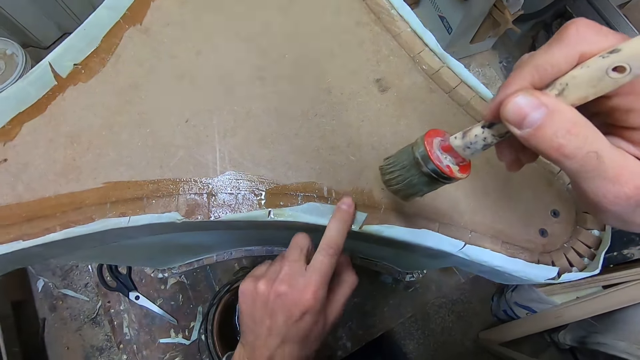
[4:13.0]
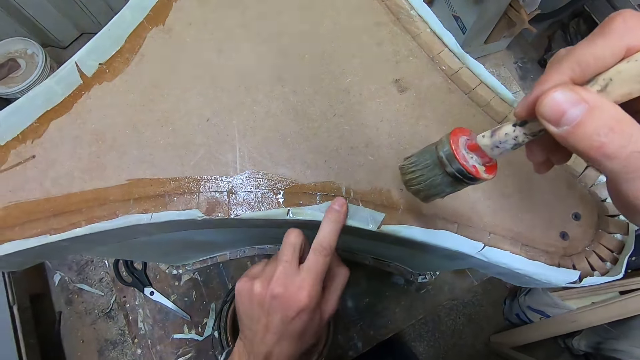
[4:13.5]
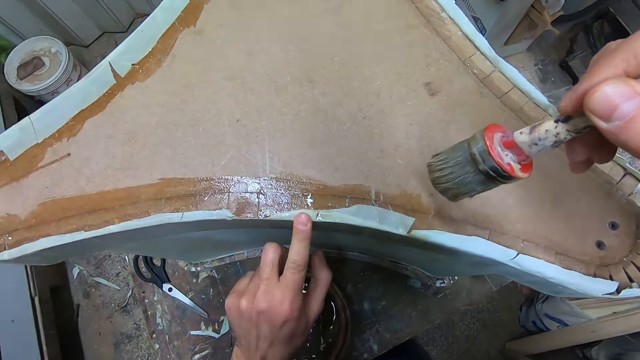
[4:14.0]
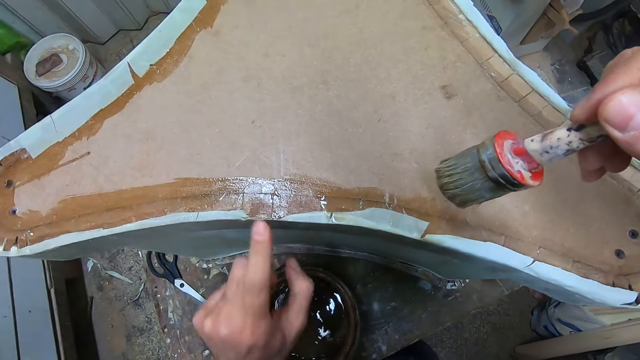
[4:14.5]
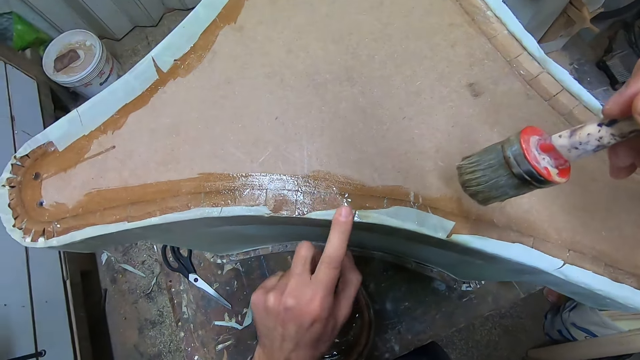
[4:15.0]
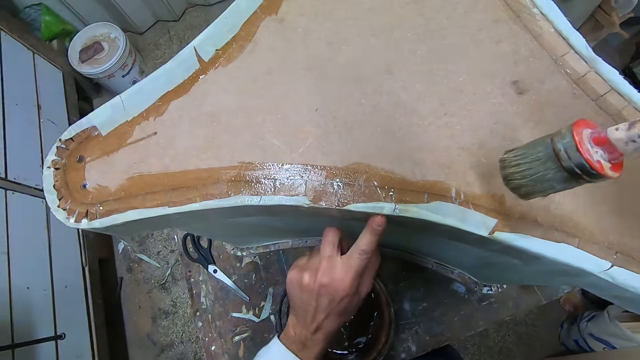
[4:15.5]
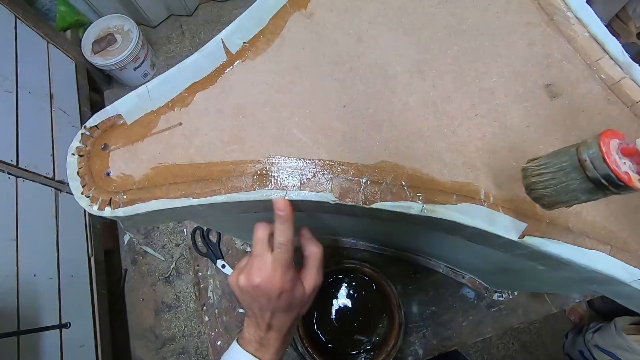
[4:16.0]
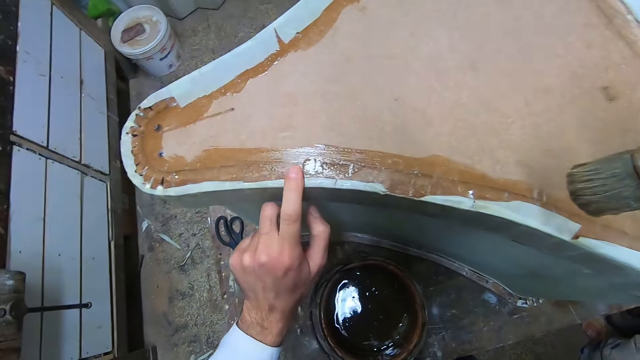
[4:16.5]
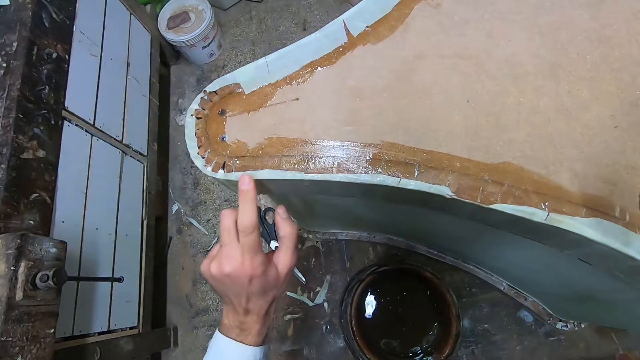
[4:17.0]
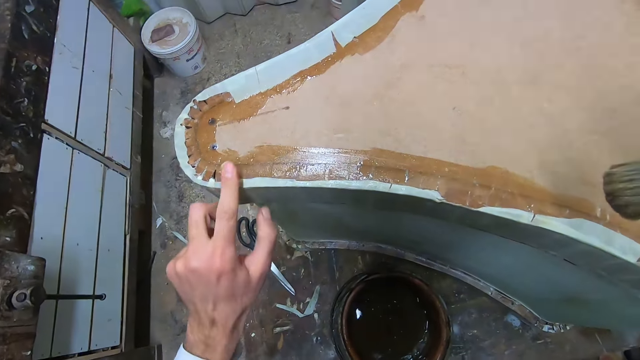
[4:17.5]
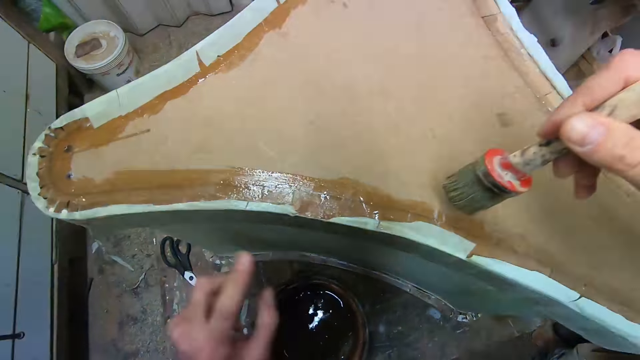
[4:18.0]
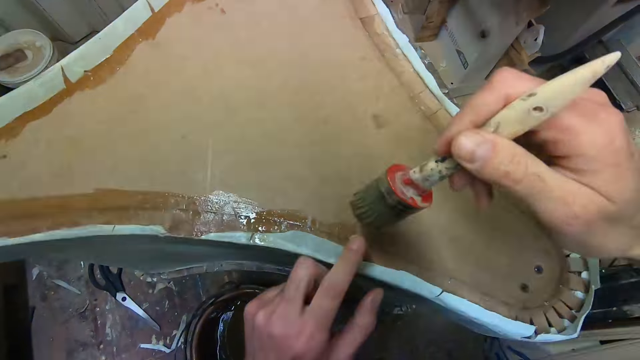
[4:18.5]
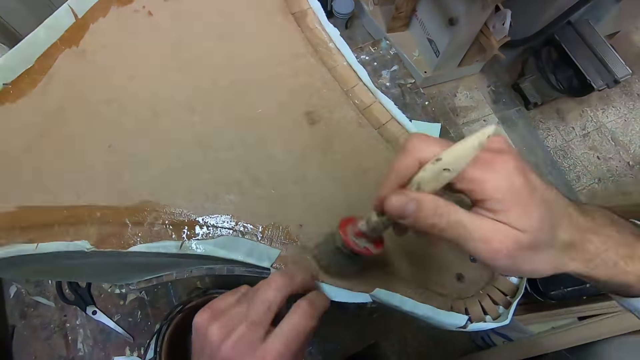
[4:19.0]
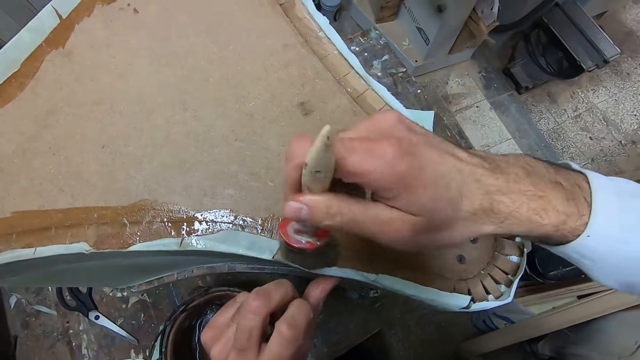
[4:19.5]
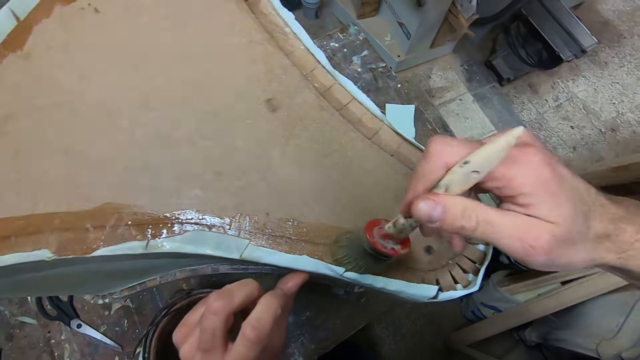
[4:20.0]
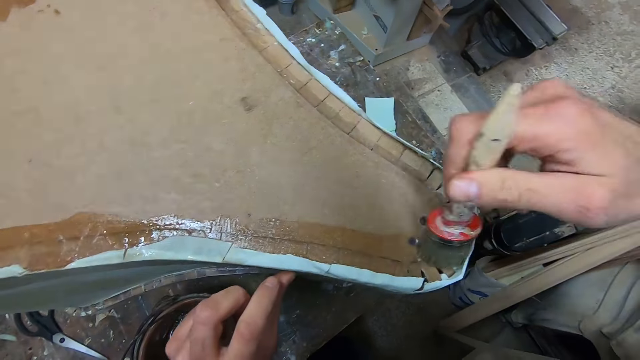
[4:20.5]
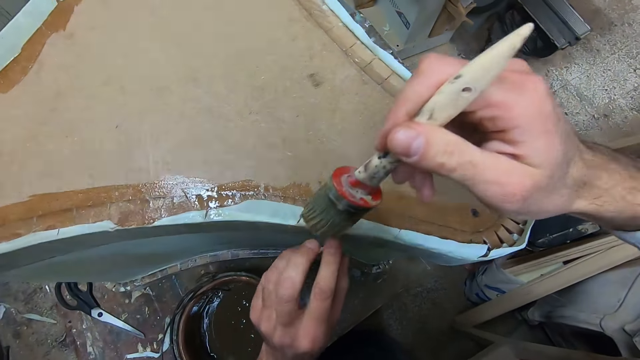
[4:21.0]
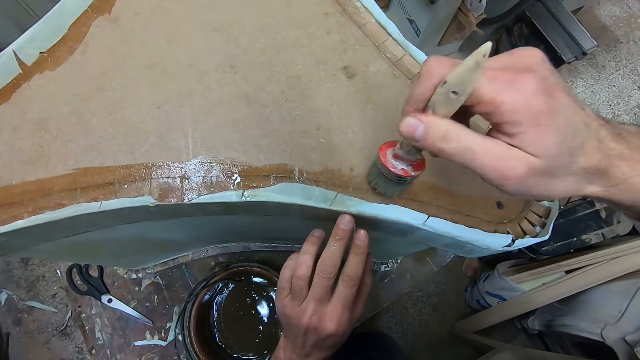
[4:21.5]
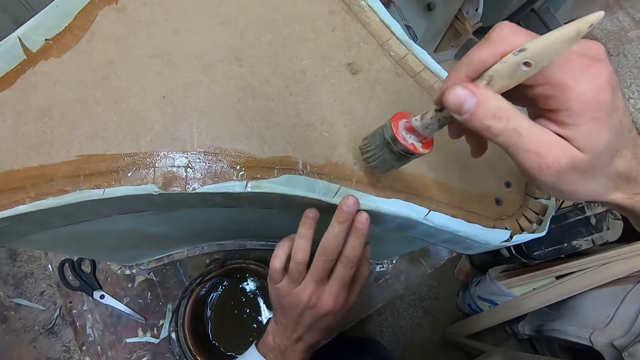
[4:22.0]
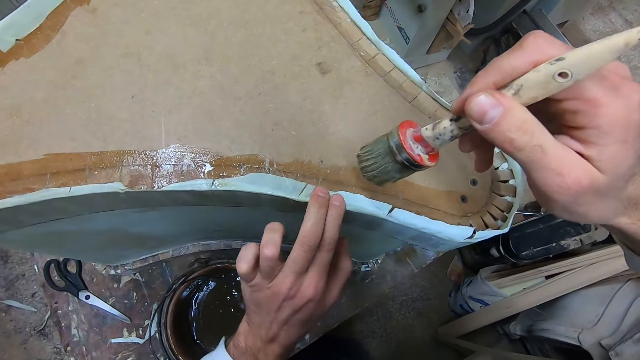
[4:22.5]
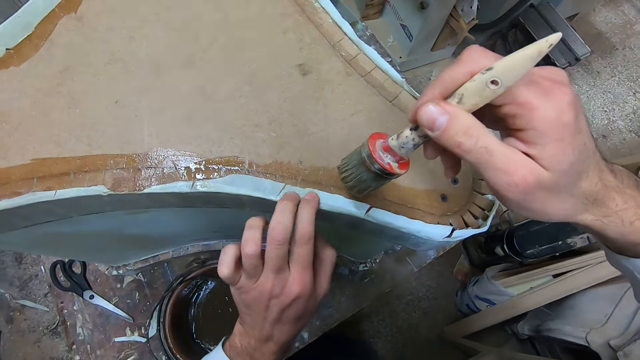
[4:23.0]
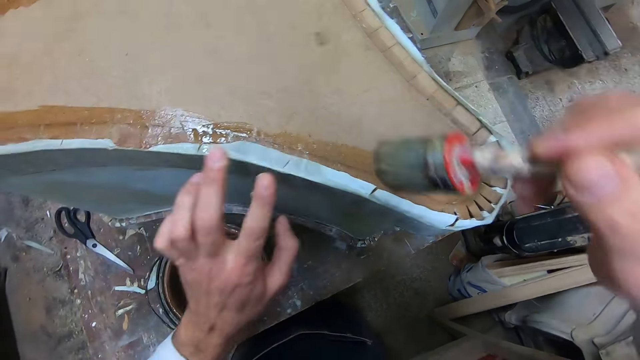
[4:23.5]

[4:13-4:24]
The camera wearer presses the cloth with a finger. They apply glue to a part of the woodwork with a brush. They glue a part of the paper to the woodwork. They press the cloth with a finger.

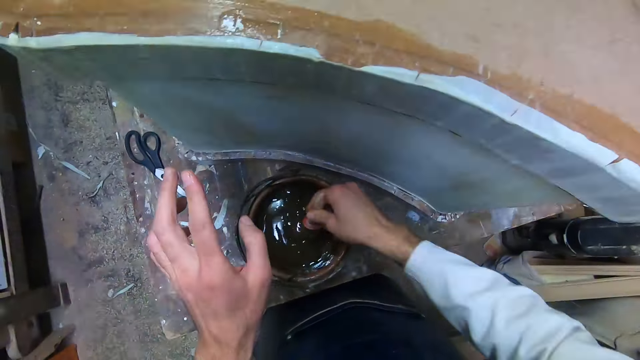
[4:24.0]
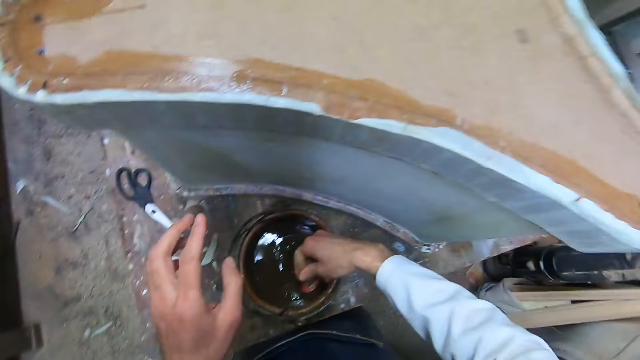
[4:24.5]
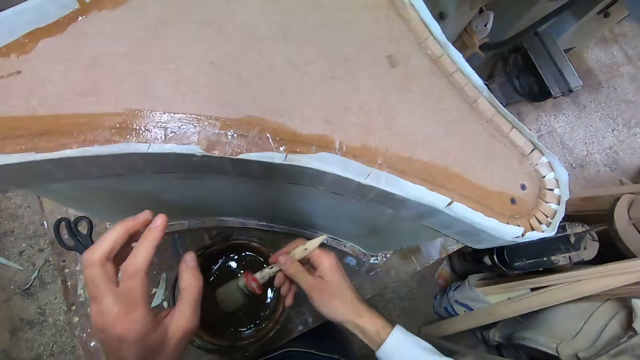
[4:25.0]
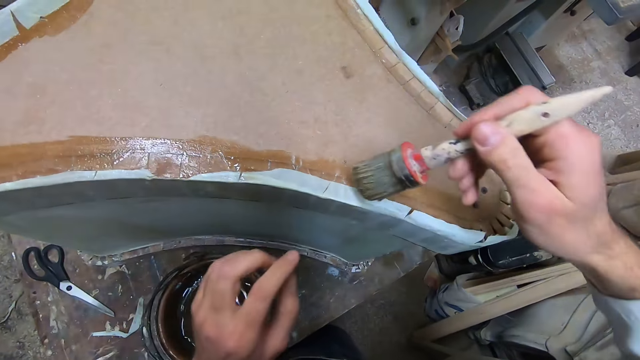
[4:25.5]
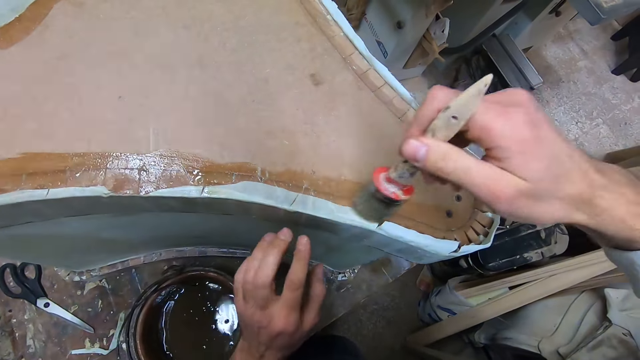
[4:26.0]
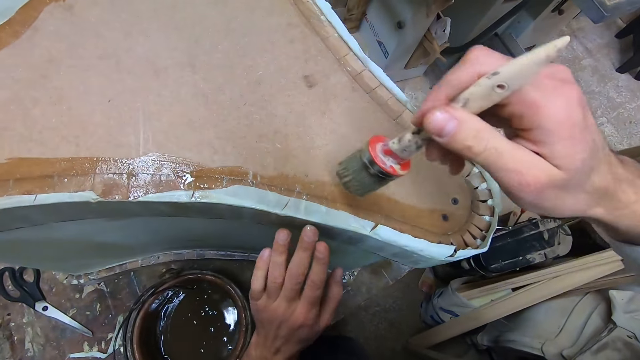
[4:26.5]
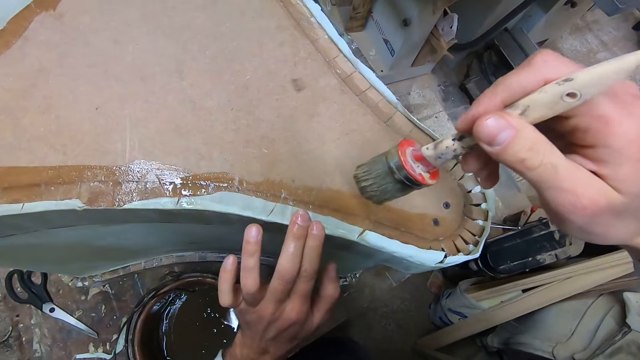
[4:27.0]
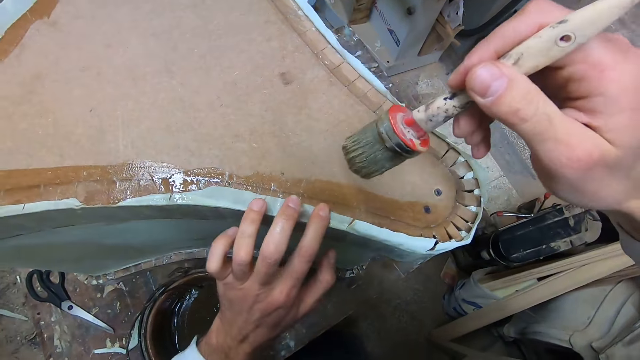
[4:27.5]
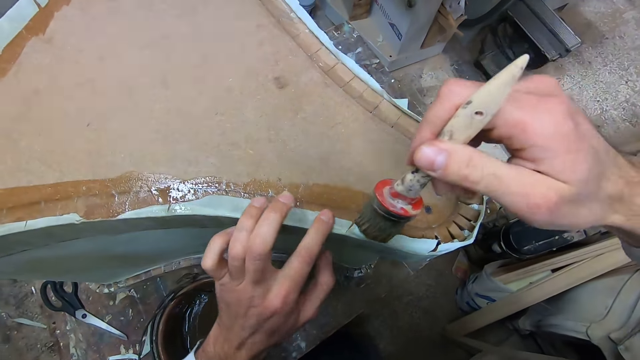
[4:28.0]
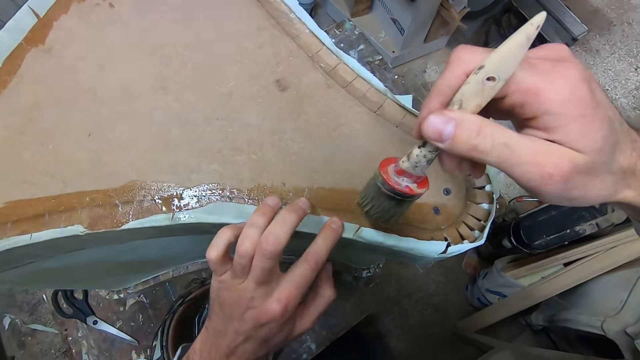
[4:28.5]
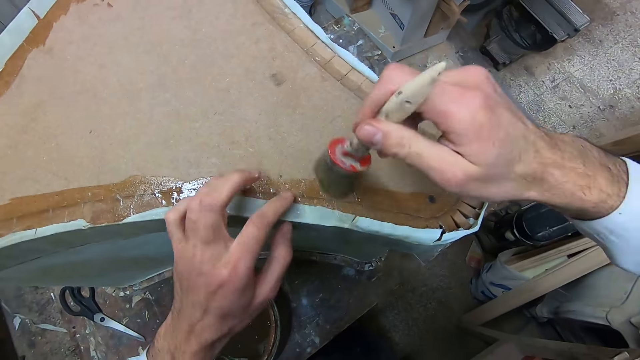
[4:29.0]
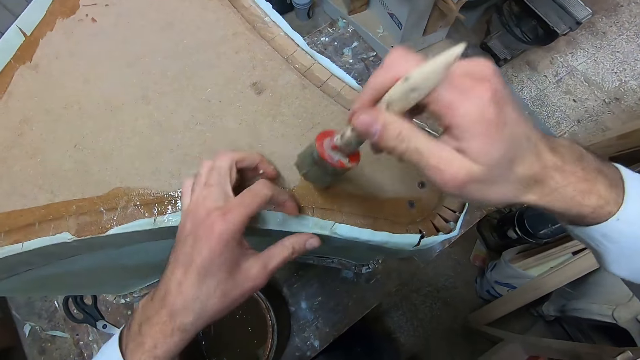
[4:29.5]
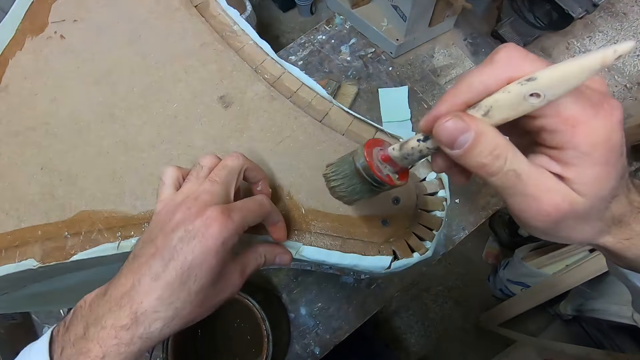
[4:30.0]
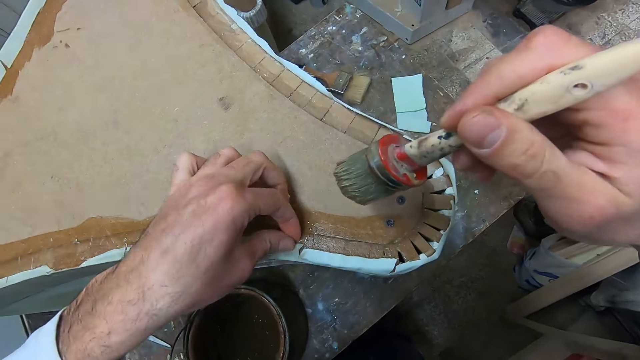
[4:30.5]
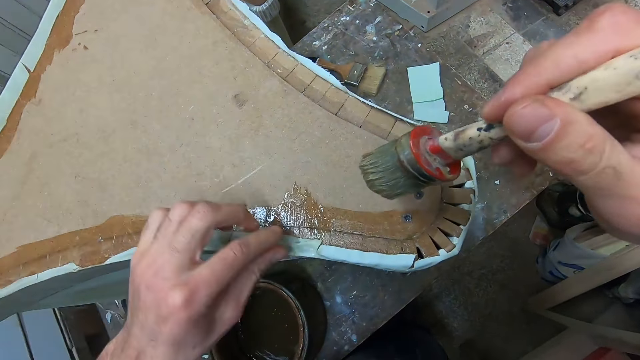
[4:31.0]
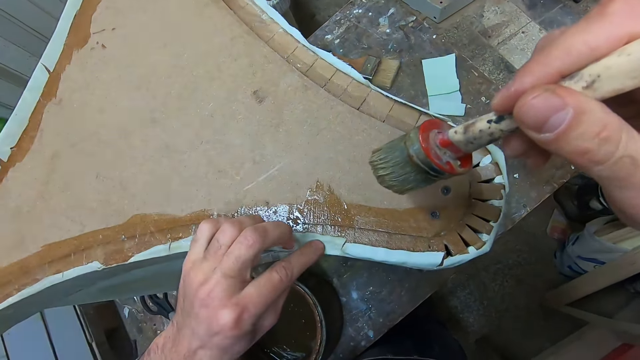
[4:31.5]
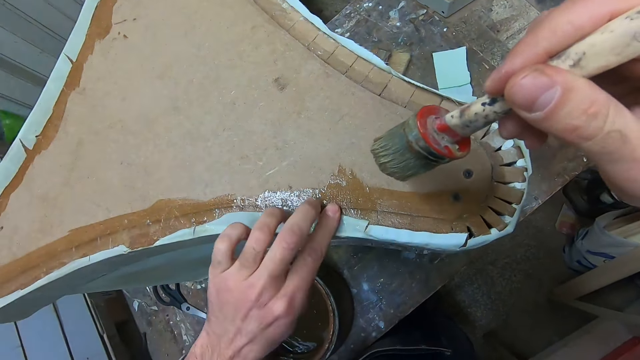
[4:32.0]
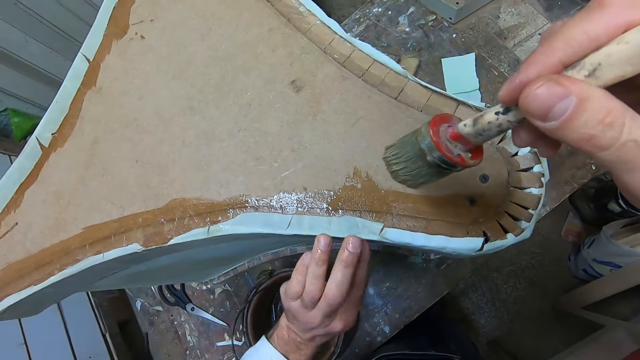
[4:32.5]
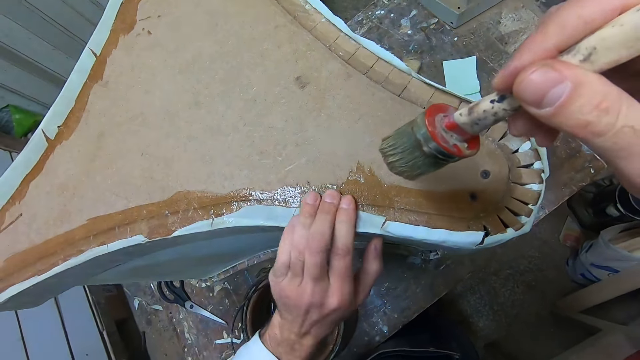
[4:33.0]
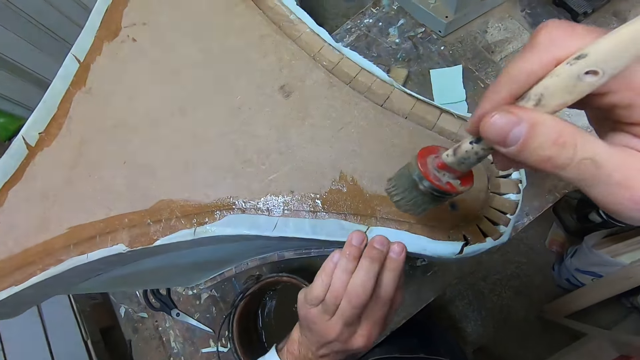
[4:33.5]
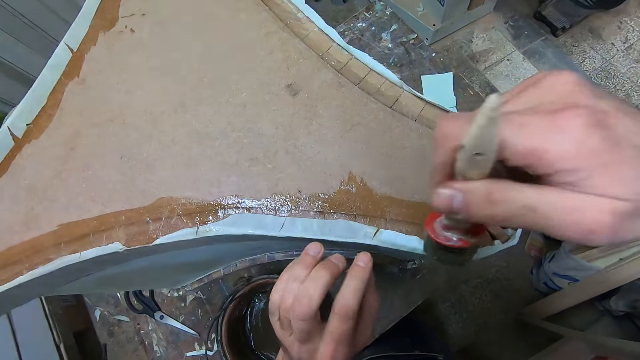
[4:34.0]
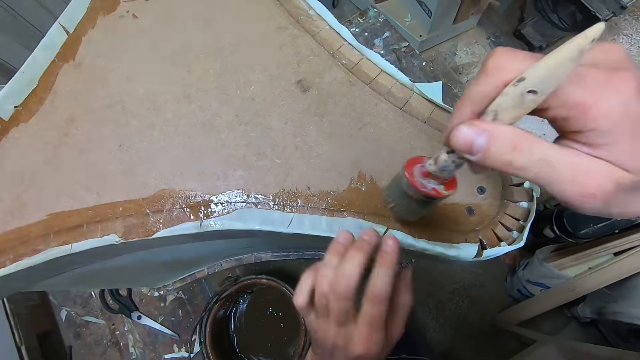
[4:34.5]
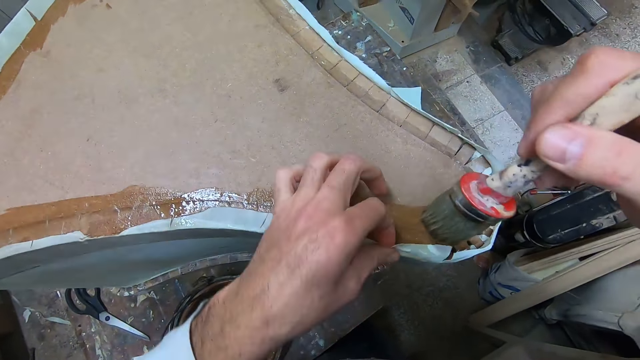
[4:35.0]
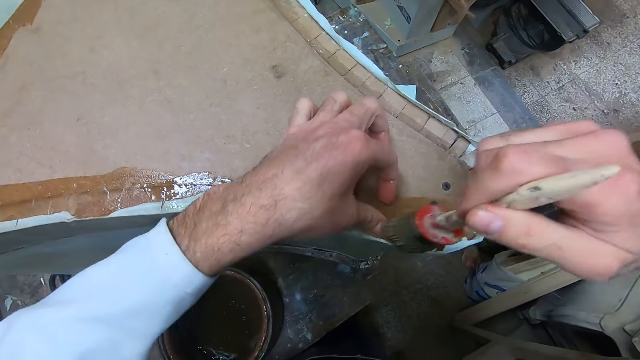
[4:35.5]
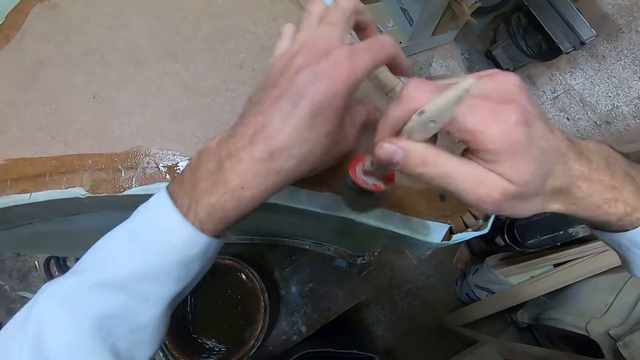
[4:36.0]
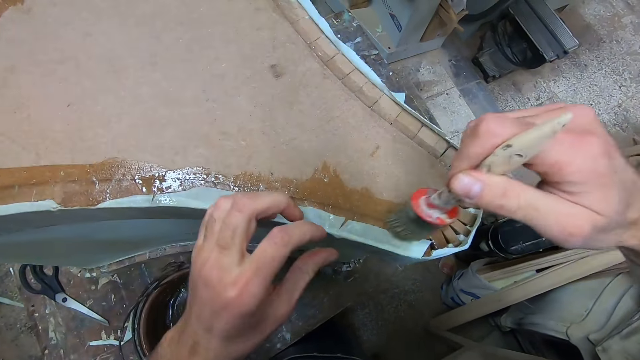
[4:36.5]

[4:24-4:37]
The camera wearer dips the glue brush in the glue. They glue the board with a brush. They glue a part of the paper to the woodwork. They press the cloth with fingers. They glue the board with the brush. They press the cloth with fingers. They apply glue to a part of the woodwork with the brush. They glue a part of the paper to the woodwork. They touch the cloth. They glue the board with the brush.
